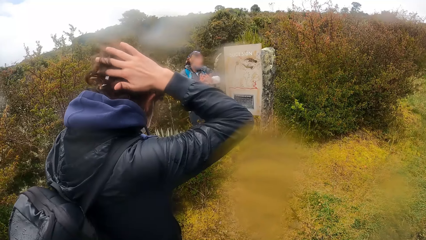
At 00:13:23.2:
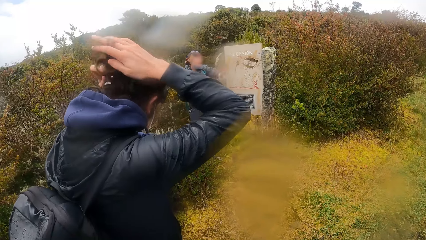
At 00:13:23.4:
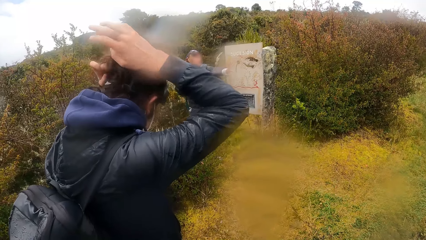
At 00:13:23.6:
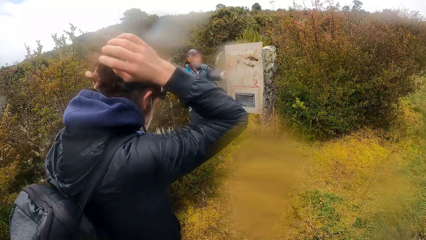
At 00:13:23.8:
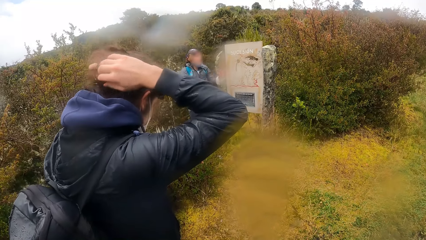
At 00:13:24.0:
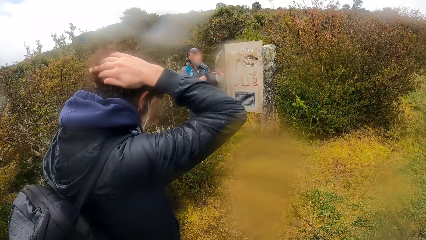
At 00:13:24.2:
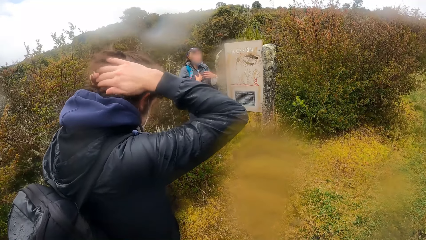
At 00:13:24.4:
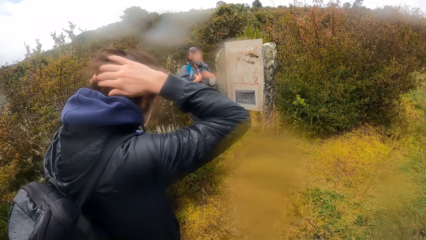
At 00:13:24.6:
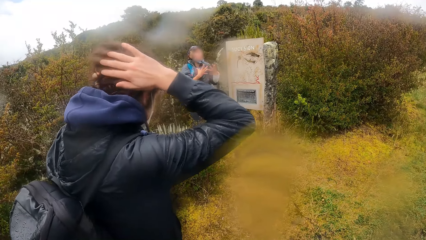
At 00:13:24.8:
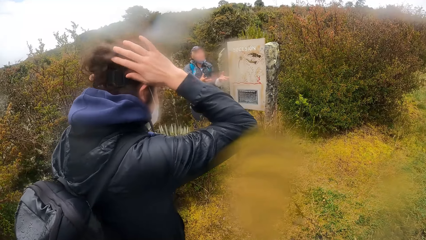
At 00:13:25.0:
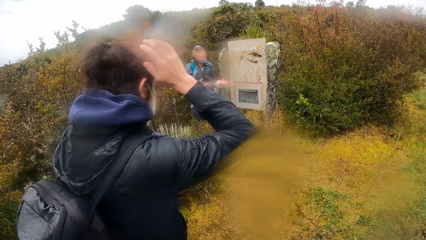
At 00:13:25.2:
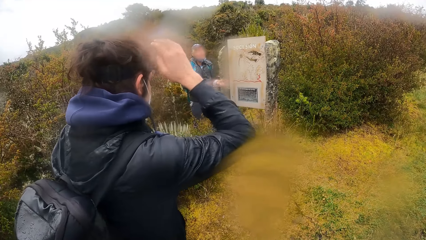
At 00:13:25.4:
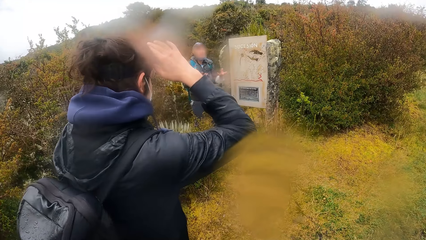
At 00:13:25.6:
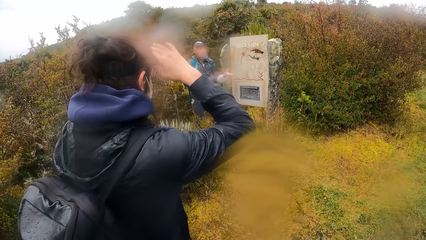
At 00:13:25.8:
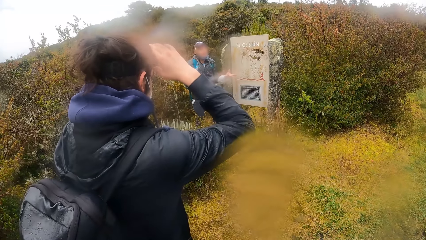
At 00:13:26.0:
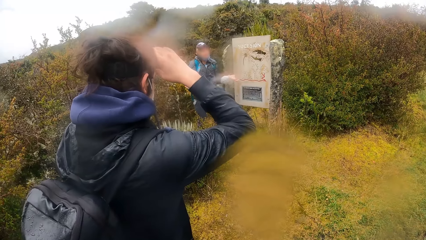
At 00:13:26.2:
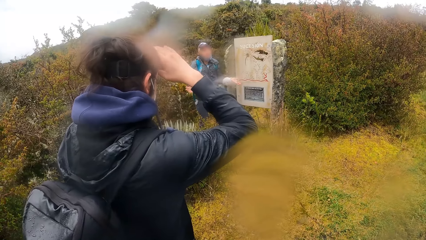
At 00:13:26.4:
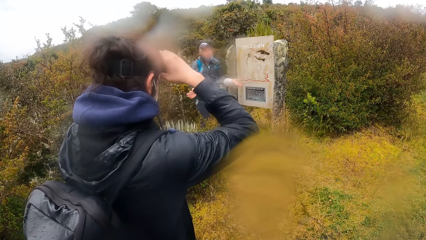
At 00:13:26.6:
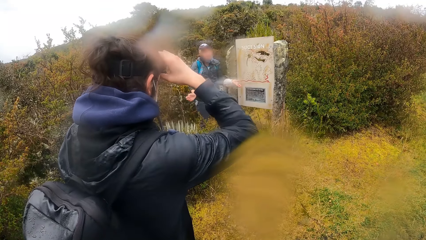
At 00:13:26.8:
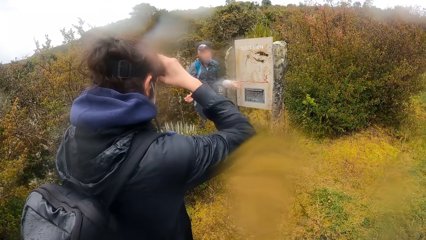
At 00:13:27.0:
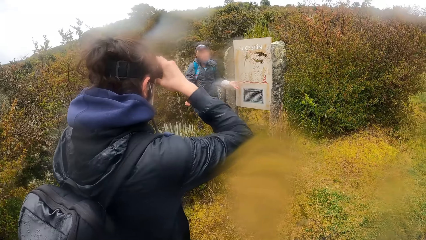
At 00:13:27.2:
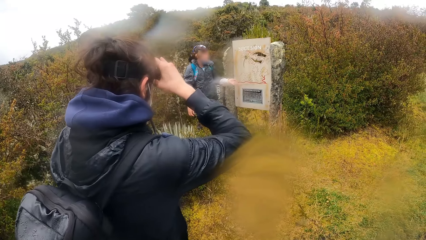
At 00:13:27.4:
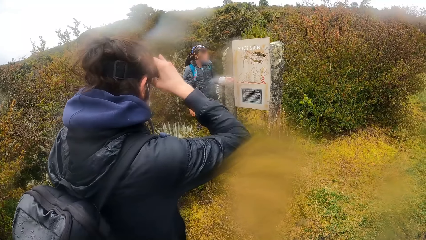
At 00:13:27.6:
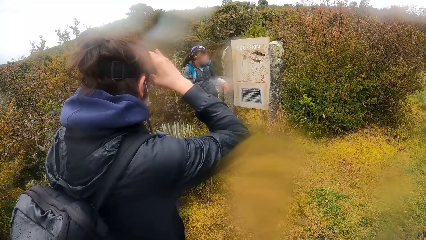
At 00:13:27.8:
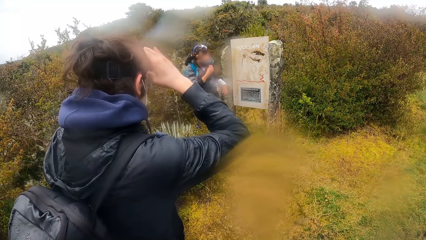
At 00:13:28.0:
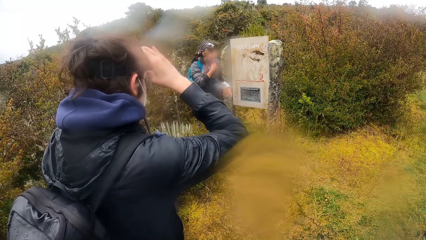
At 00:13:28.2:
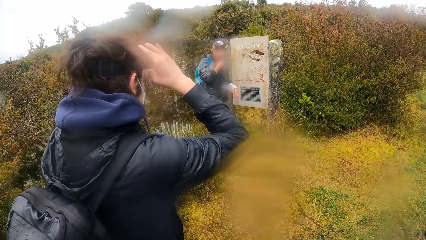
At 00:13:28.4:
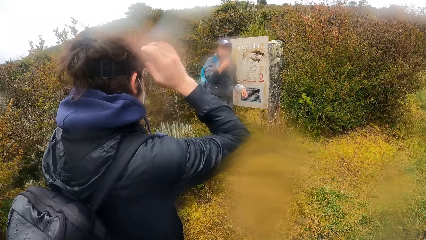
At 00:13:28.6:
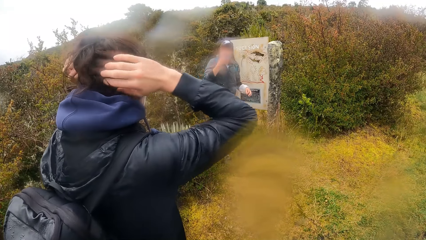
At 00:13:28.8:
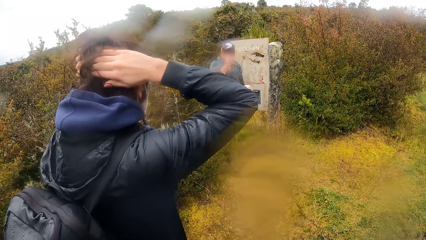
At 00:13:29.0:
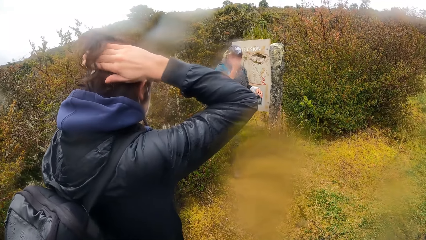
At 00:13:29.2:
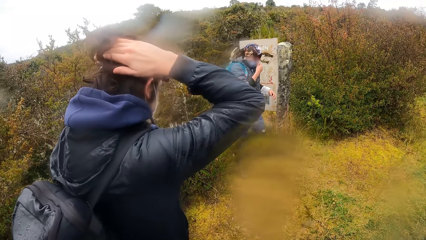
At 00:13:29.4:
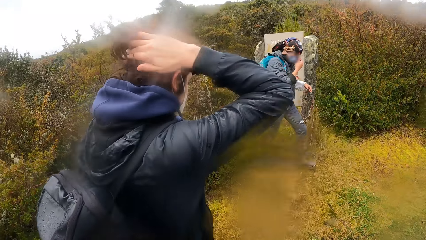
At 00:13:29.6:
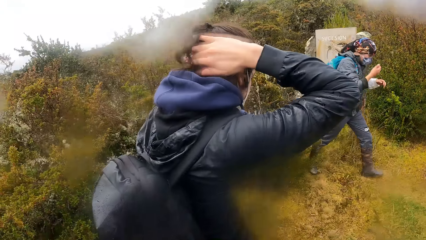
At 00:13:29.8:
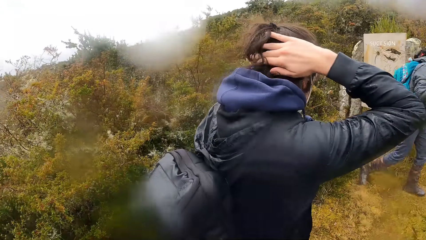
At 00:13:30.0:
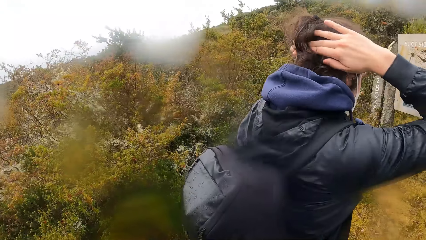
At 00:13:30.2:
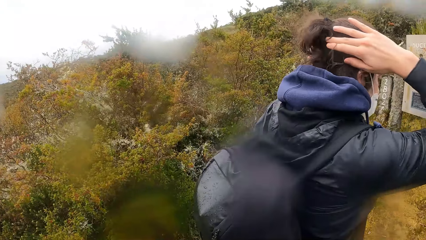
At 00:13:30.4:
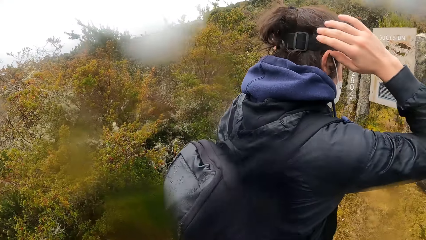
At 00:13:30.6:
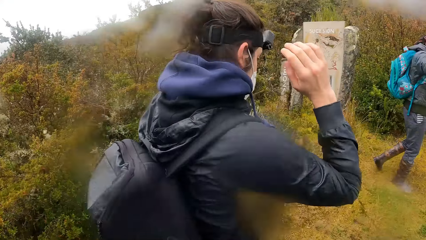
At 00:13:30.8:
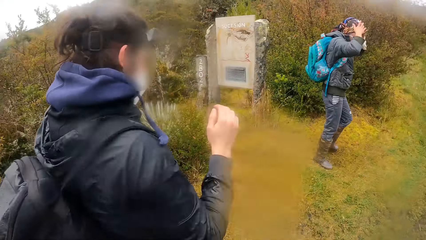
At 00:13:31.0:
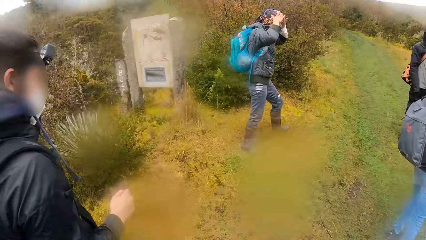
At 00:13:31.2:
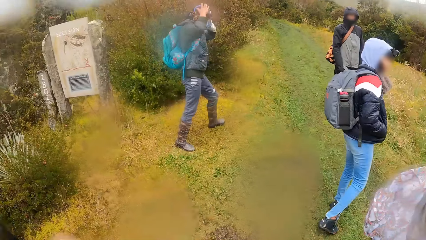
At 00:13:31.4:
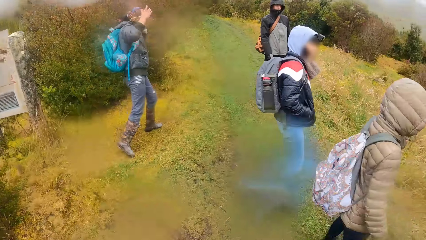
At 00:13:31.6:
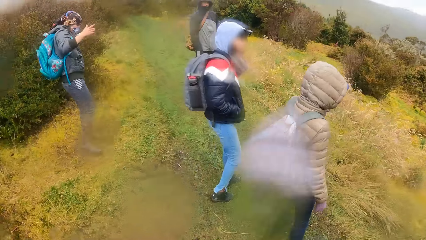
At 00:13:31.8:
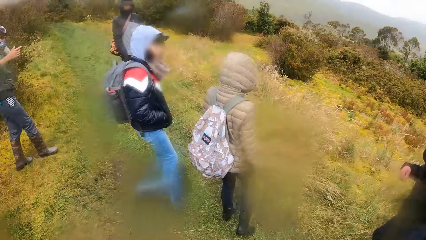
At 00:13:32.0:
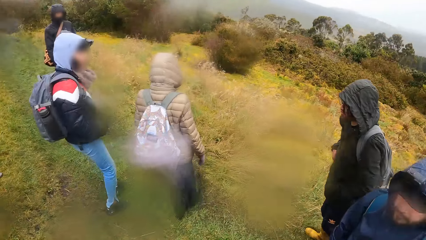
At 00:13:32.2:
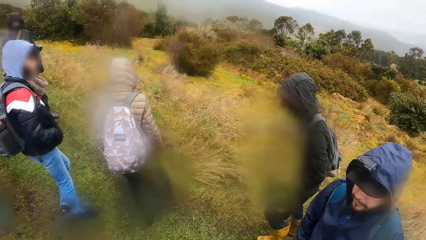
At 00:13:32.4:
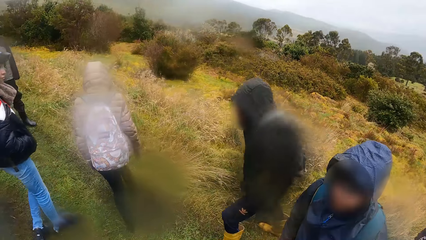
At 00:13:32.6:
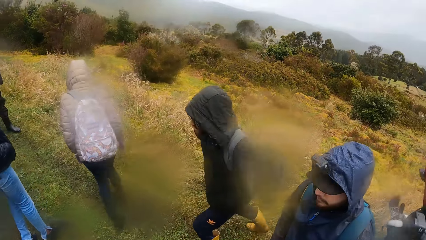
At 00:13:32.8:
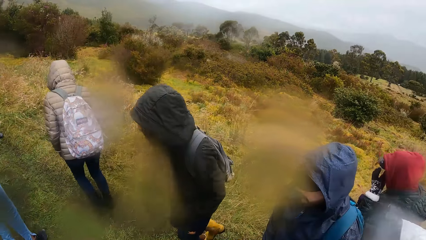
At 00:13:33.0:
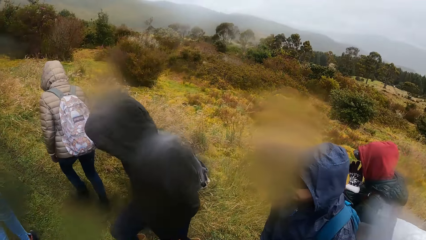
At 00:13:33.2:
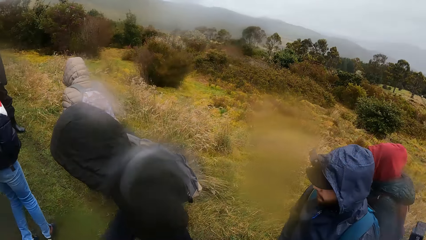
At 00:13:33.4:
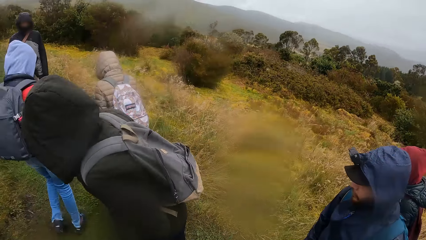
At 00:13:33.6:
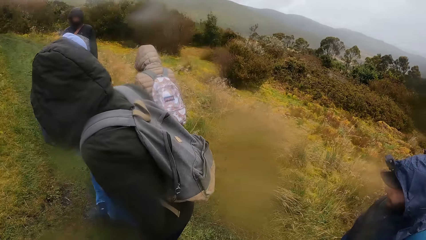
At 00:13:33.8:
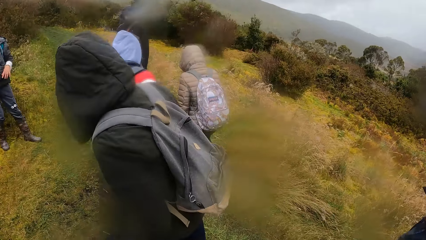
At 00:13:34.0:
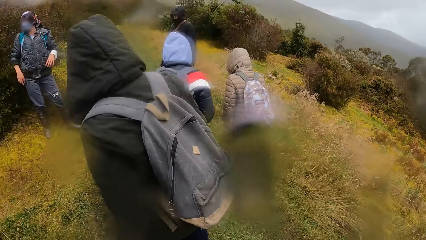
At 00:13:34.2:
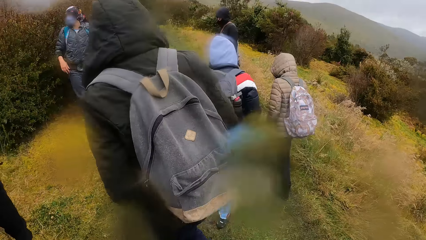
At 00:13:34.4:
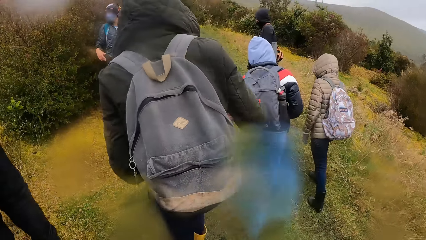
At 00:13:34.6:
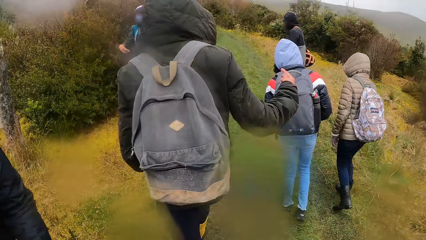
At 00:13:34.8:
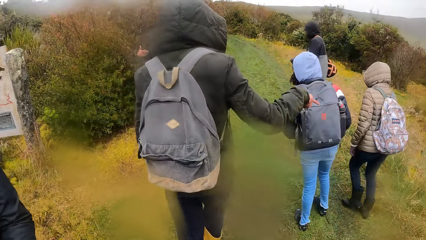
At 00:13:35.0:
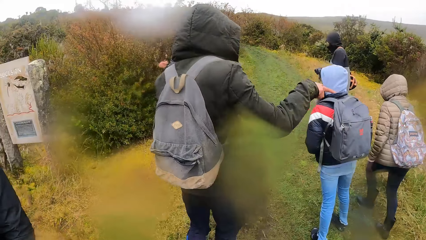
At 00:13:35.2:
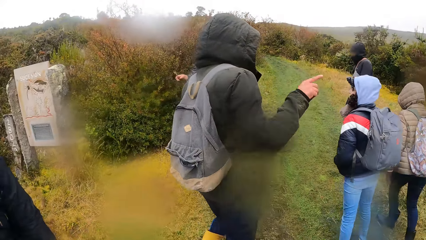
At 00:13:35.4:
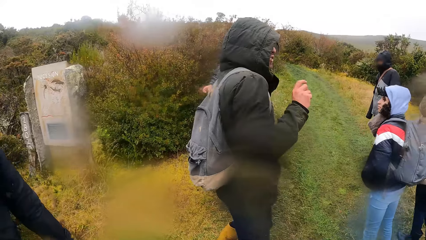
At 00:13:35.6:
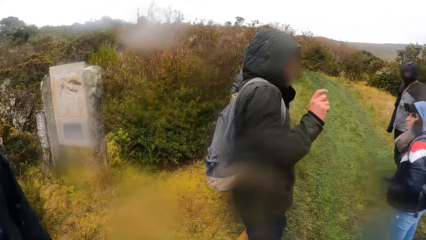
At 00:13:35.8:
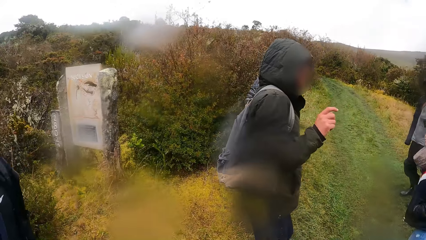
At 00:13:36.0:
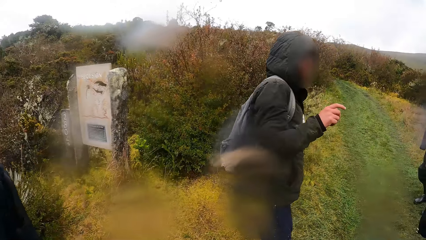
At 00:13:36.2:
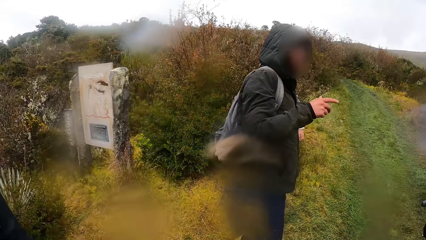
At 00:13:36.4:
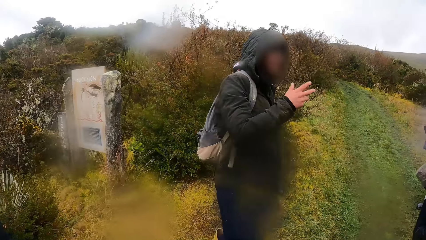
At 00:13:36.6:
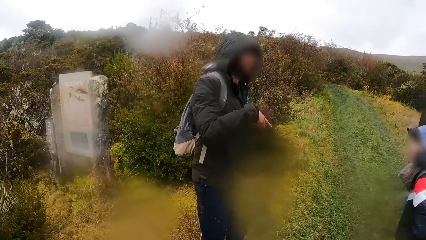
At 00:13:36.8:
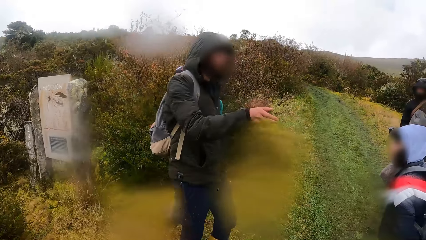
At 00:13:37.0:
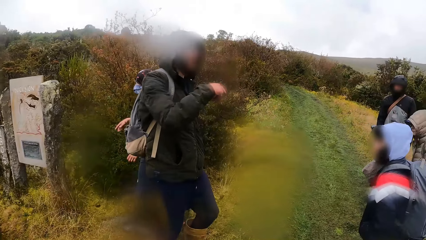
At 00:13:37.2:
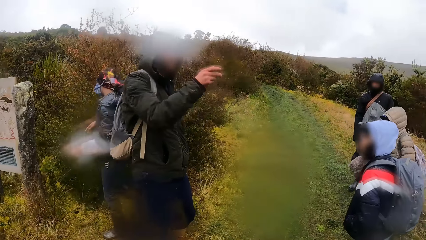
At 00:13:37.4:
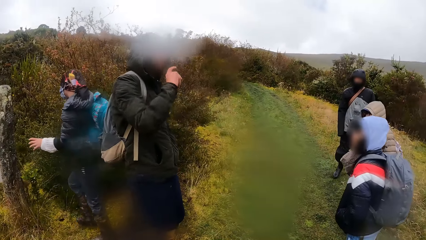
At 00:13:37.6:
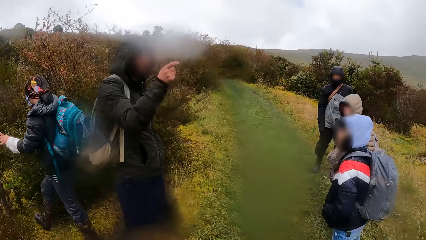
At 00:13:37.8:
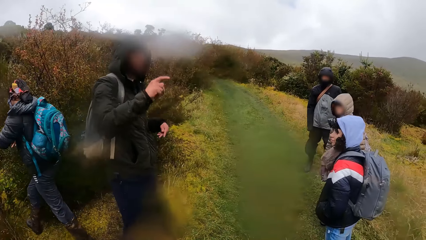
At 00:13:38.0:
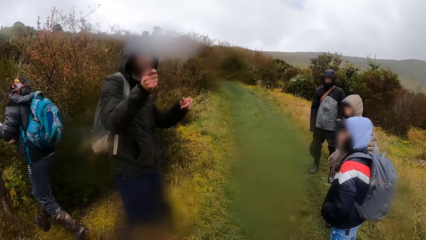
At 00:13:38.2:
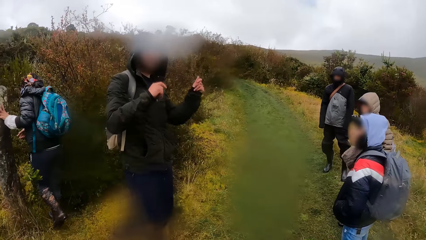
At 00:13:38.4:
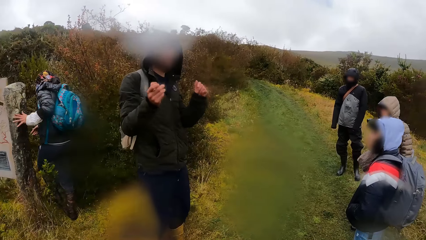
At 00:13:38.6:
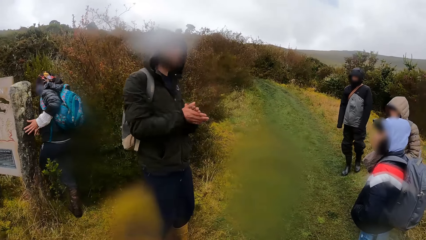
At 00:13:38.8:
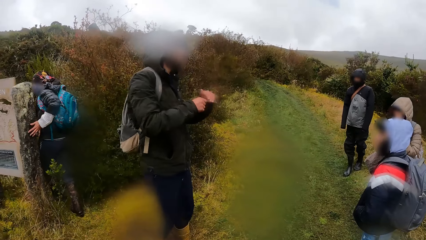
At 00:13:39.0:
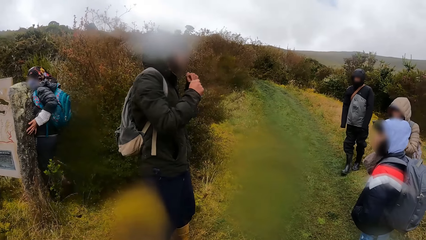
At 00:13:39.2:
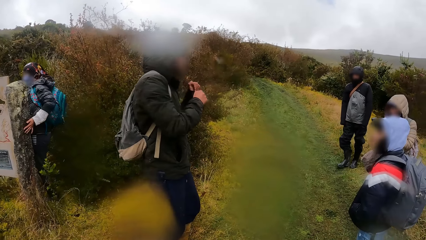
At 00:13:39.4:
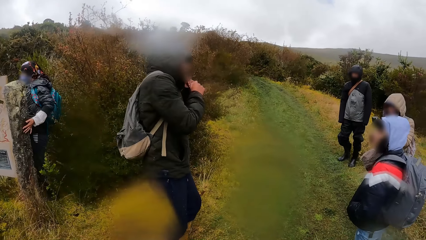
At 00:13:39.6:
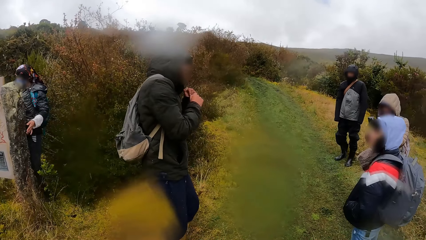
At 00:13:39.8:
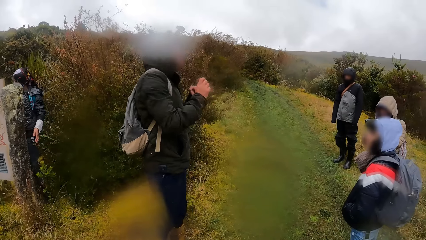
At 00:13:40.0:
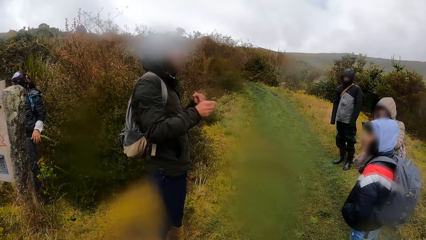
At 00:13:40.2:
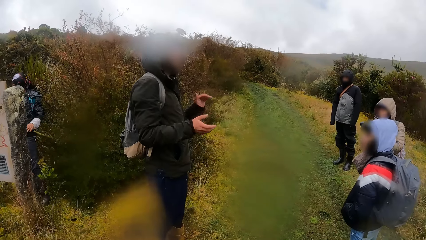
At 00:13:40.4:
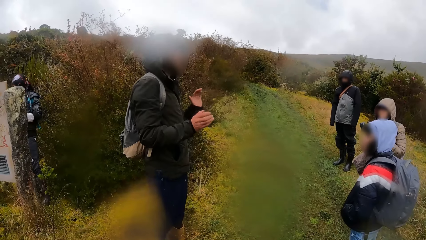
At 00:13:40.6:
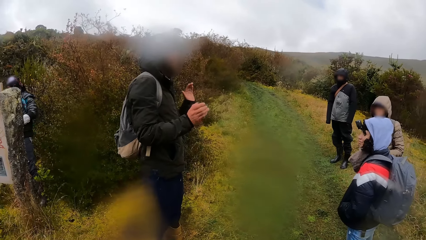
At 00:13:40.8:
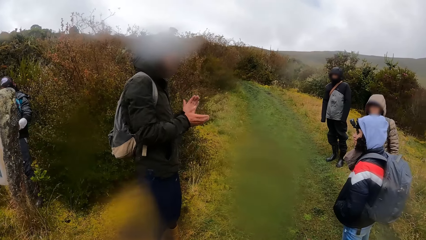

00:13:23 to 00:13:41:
The woman adjusts a camera on her head with her hands. The man adjusts the nose mask on his face with his right hand. The woman rubs her hands through her hair. The camera wearer looks around the trees. Another man makes a hand gesture with his right hand. The first man walks toward the stone. The camera wearer focuses on a third man. The third man talks to people. The second man makes a hand gesture with his left hand.
